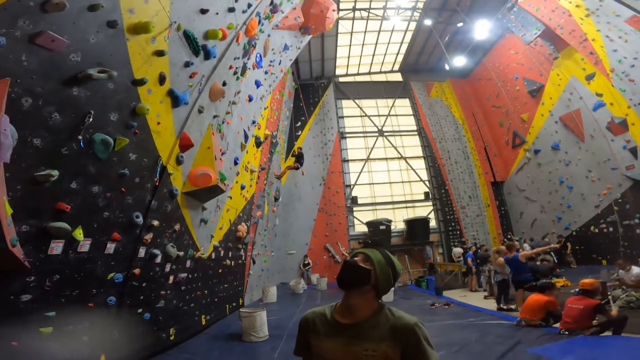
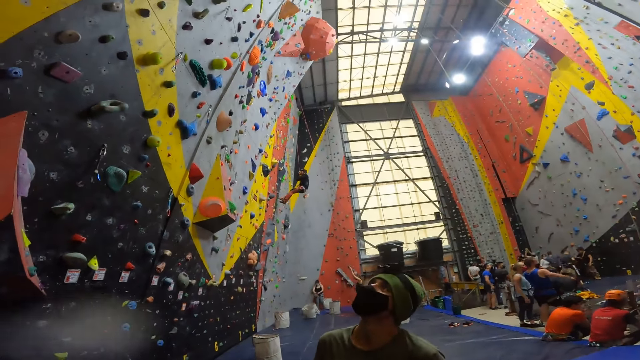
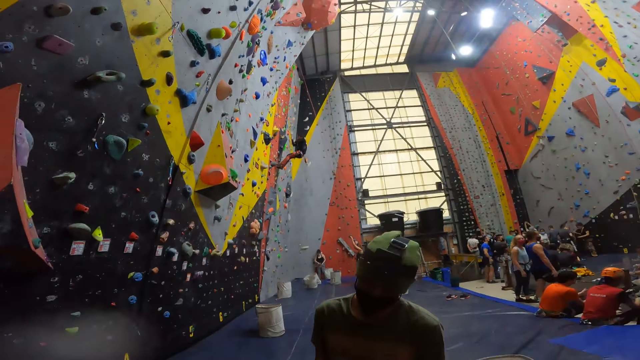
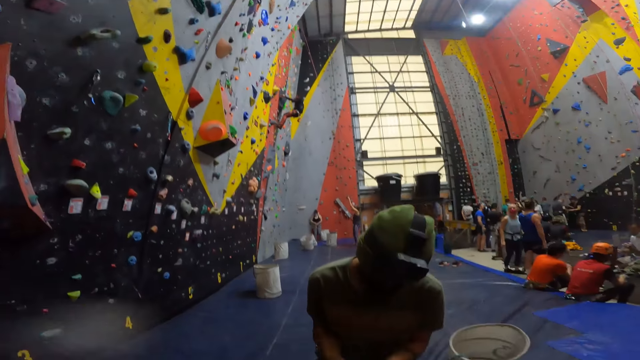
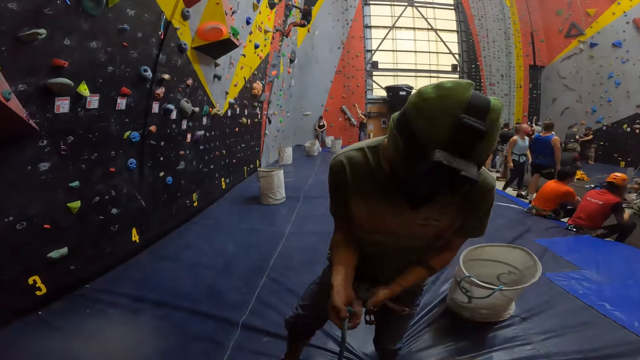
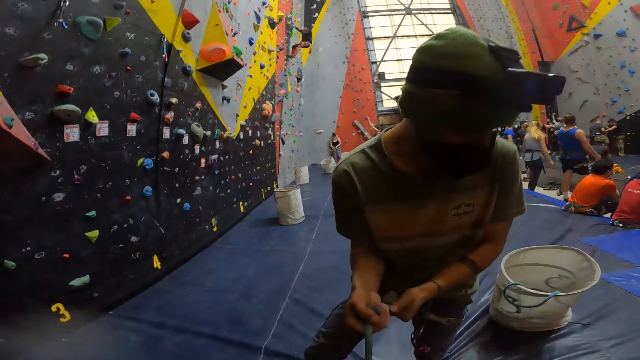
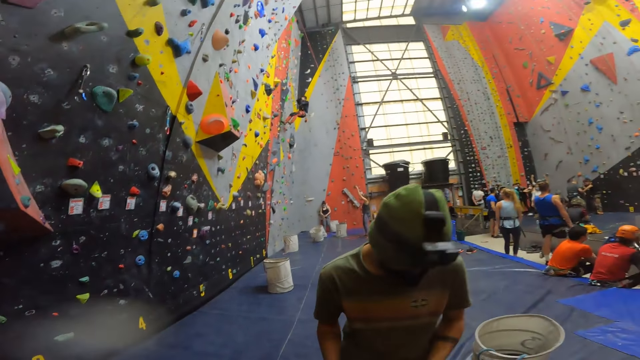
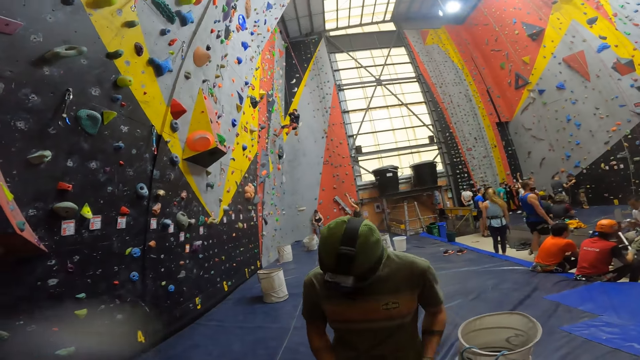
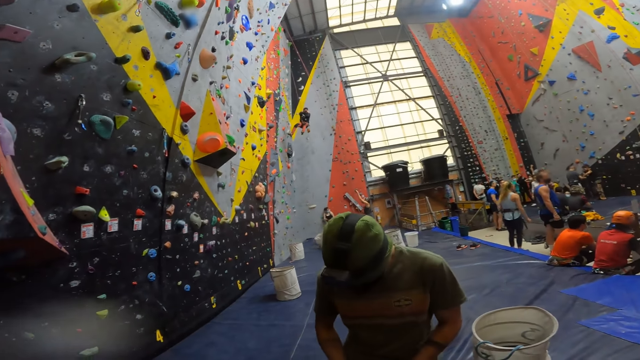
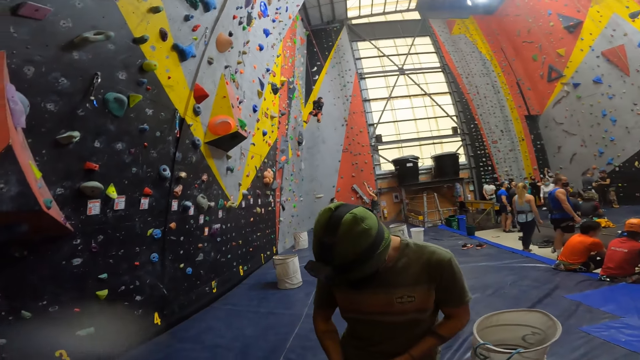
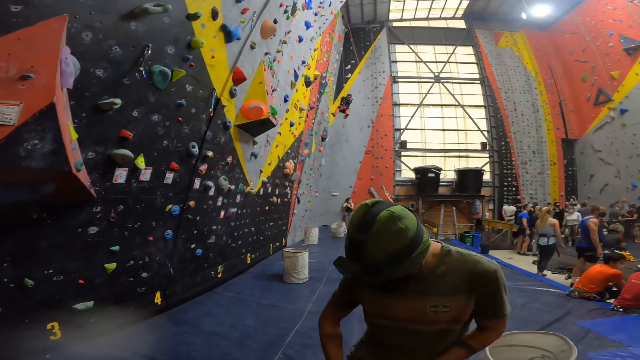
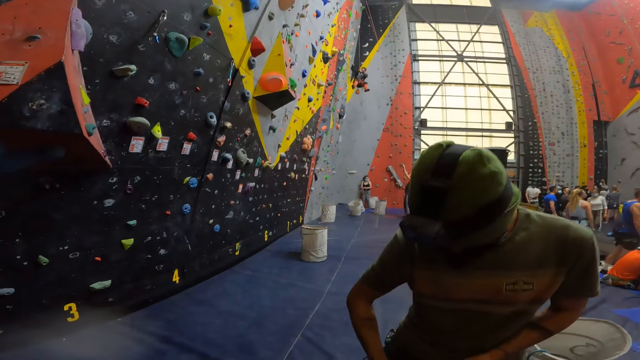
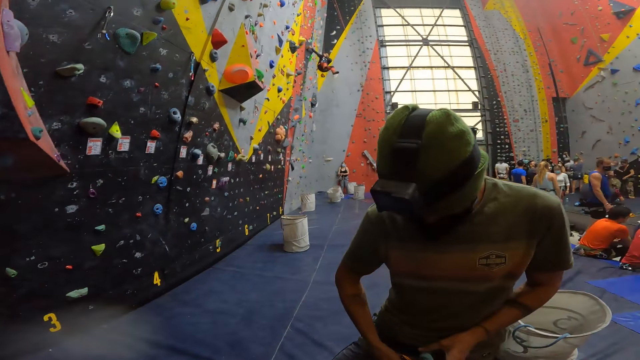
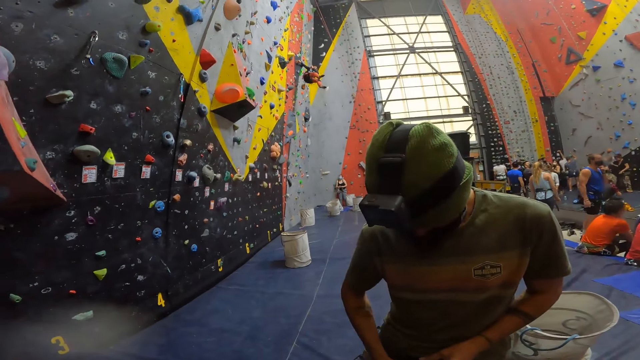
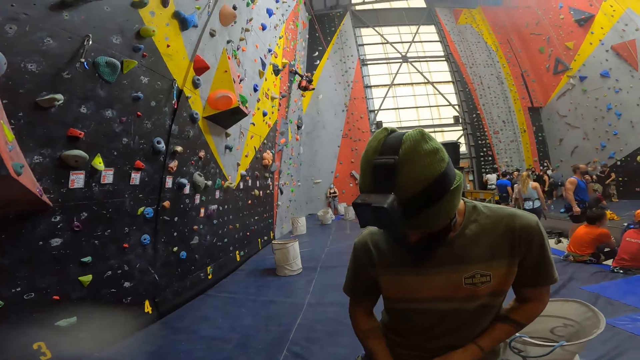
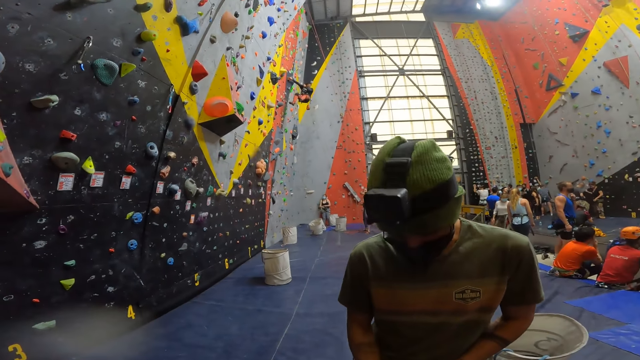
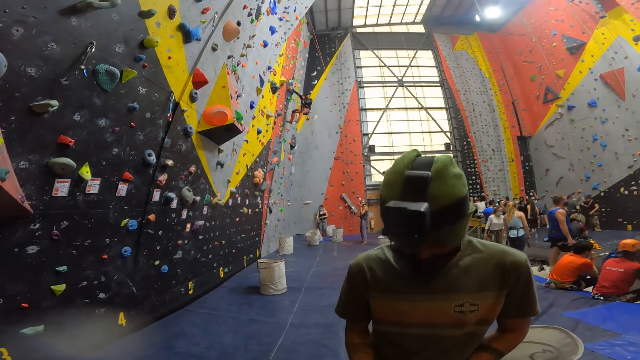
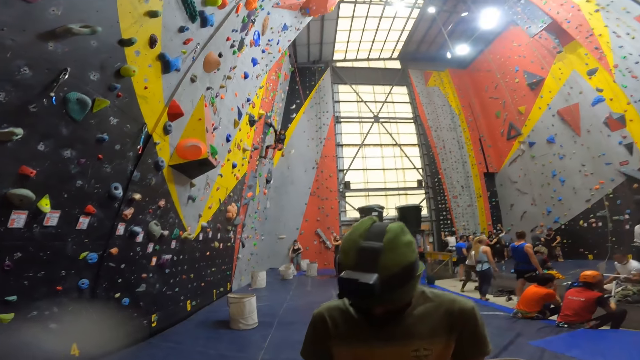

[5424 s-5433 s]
The camera wearer looks around. A person looks up the wall. The person ties a rope.

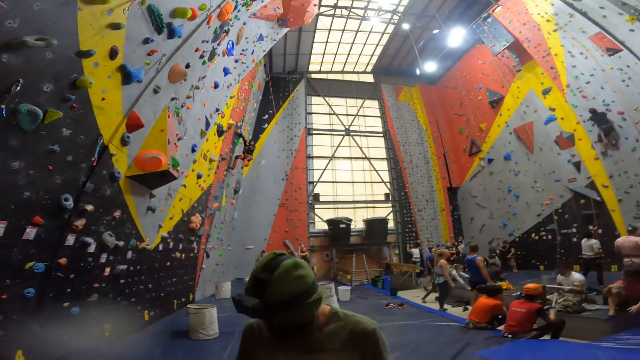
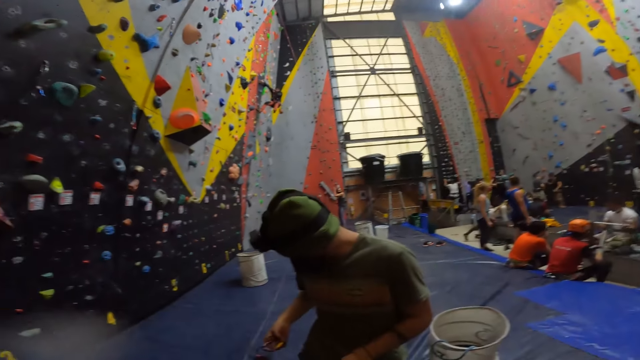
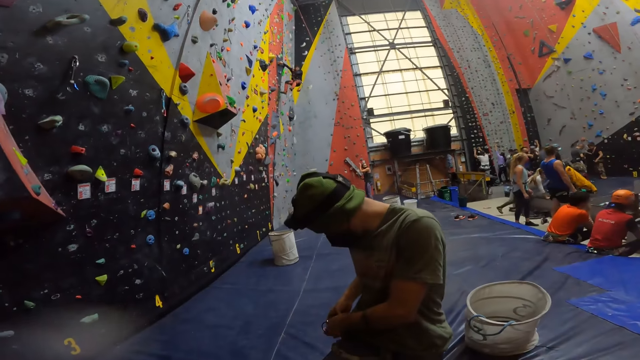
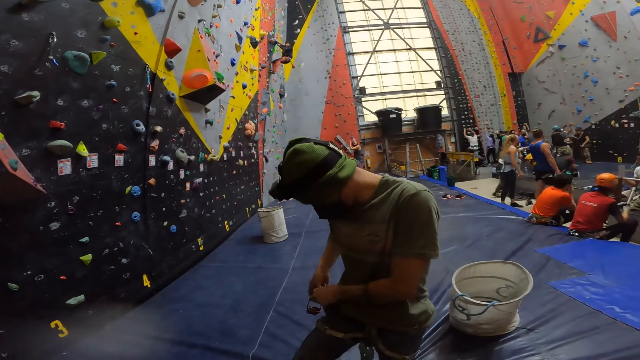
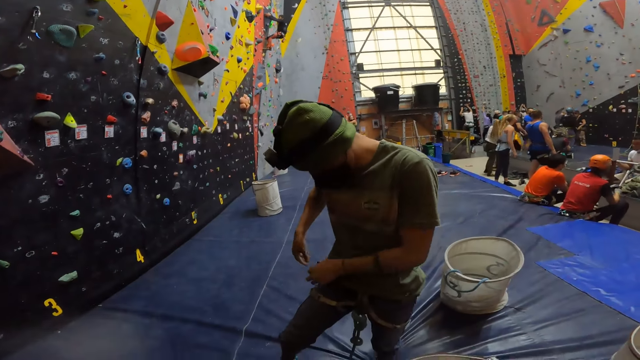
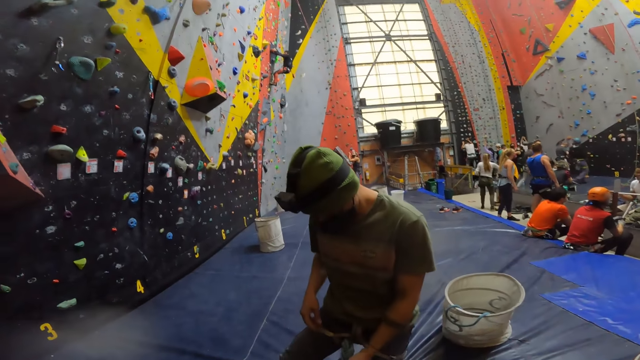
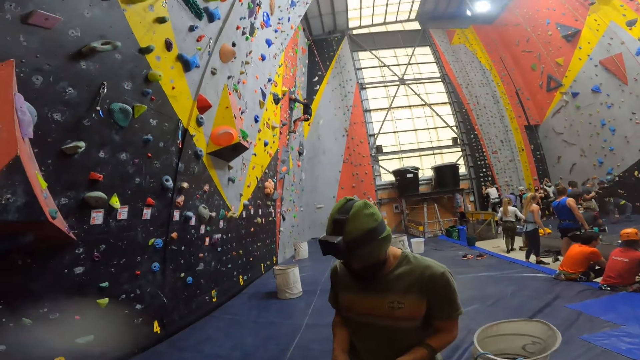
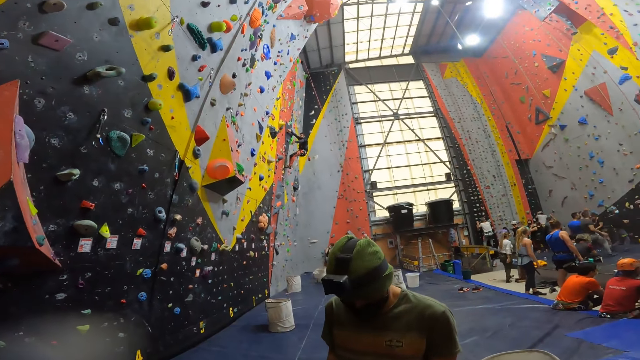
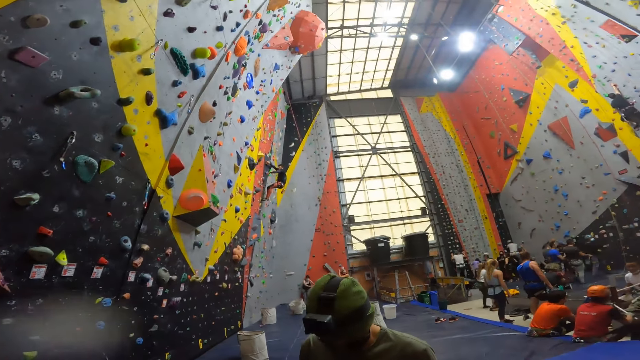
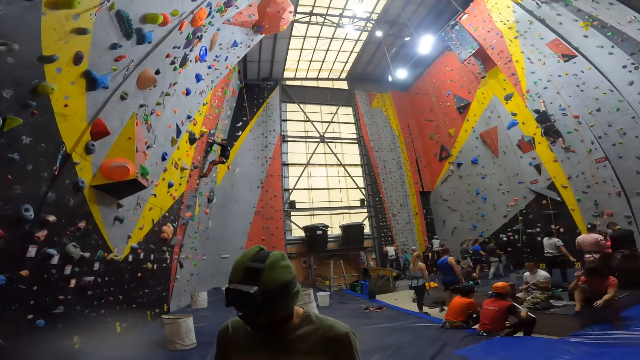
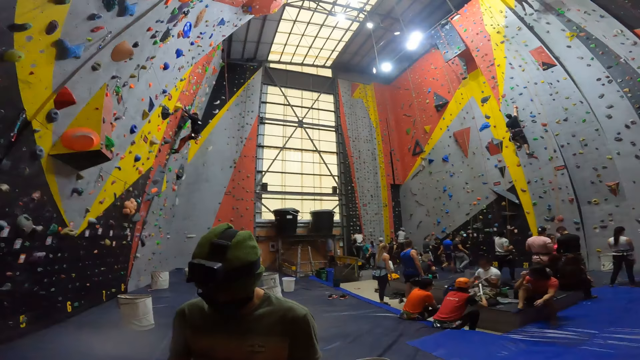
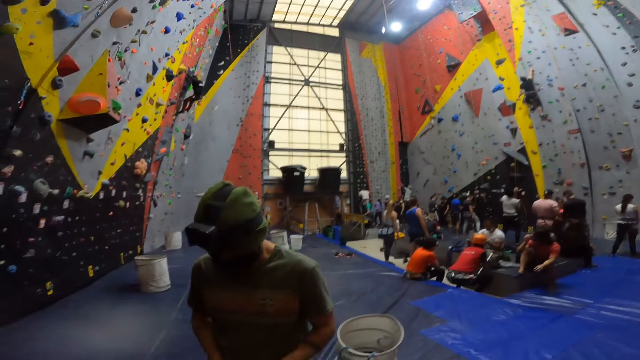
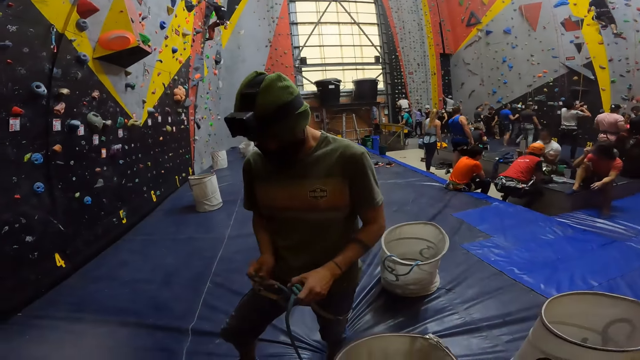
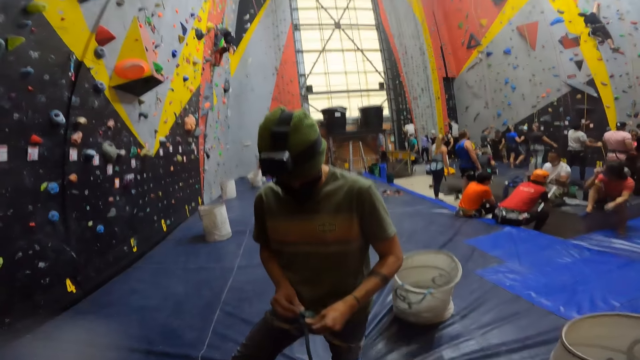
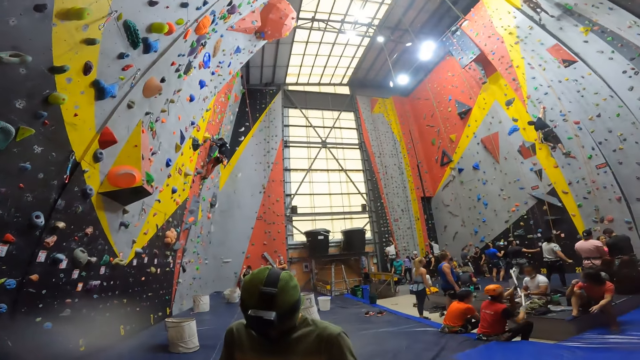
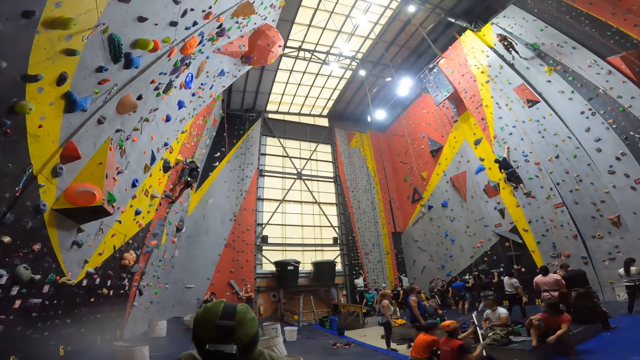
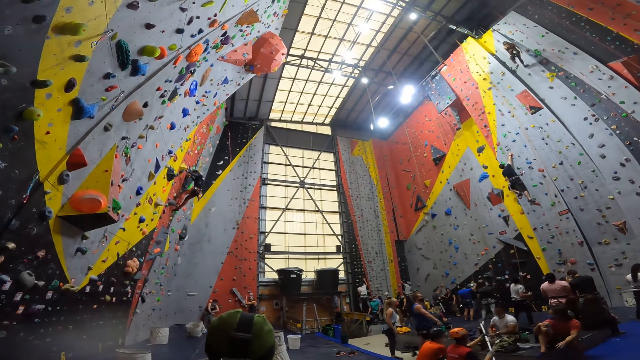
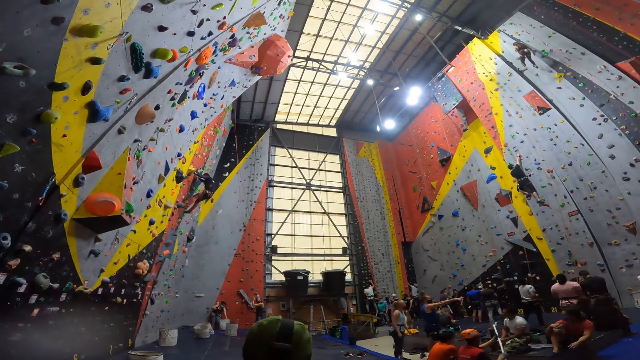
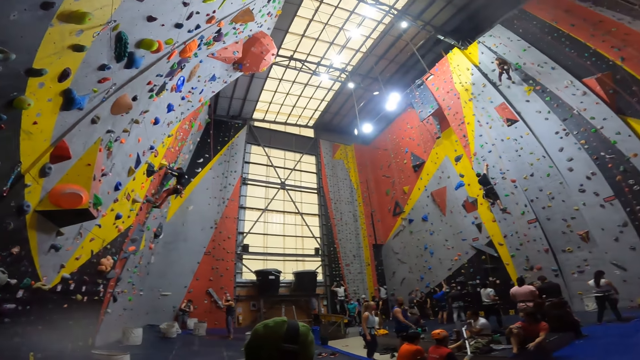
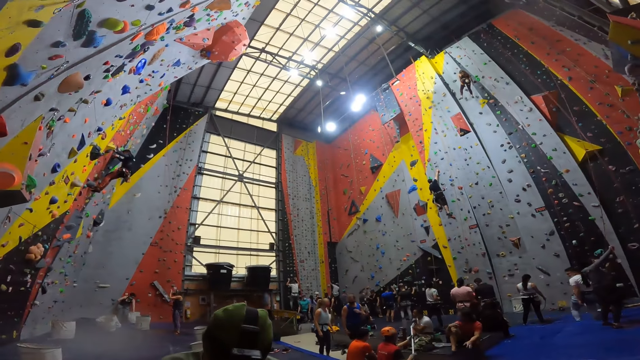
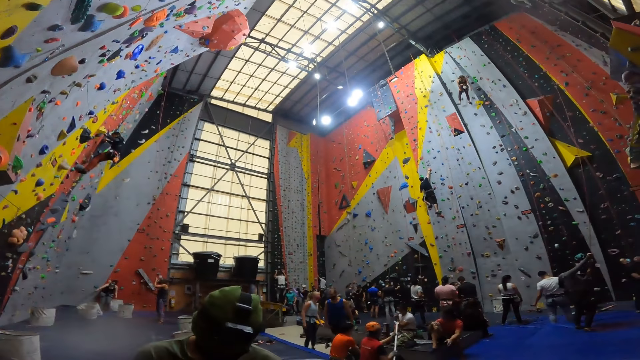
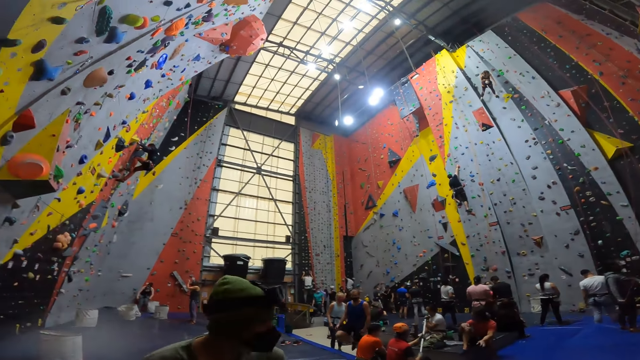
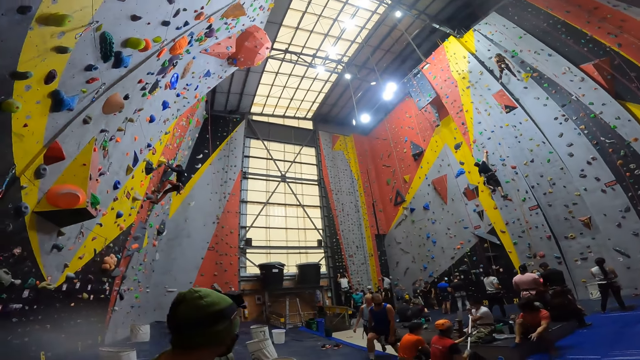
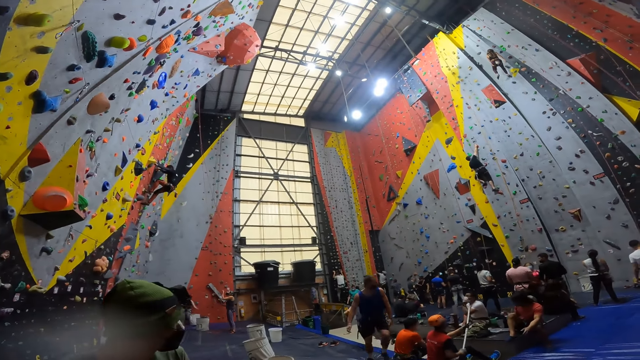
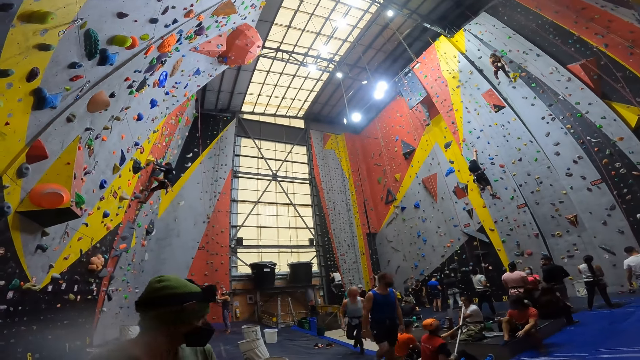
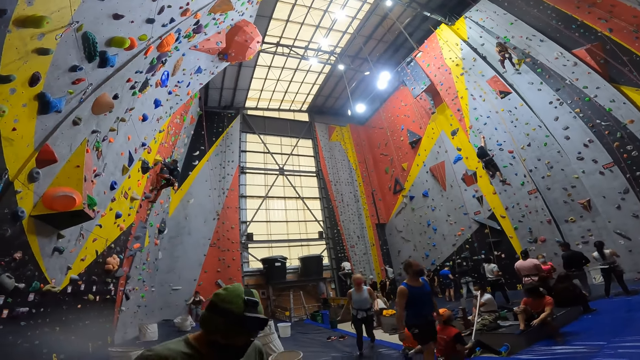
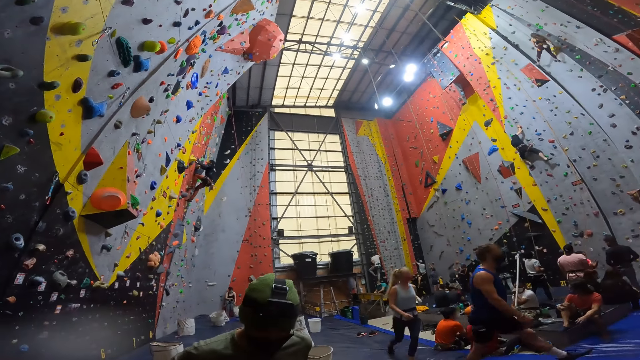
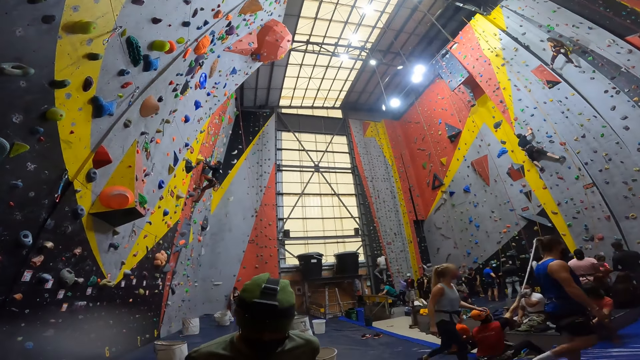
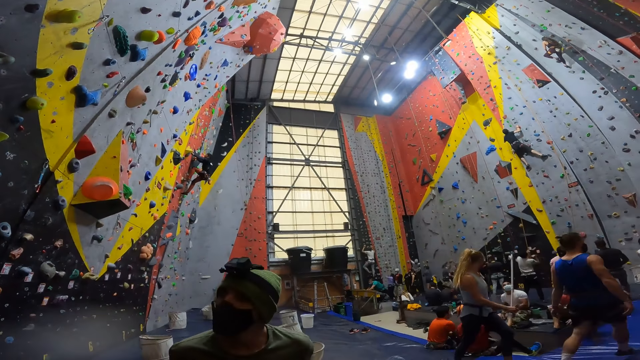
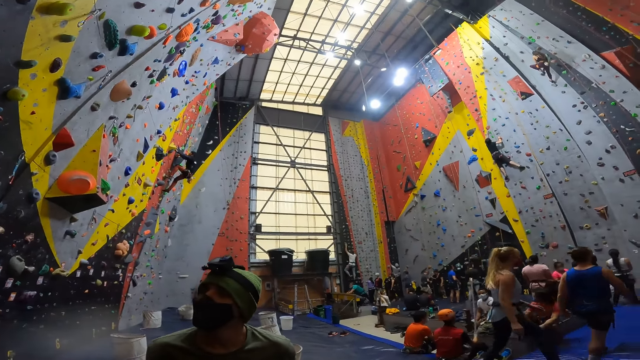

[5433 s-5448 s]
A person fixes the climbing rope around the waist. The camera wearer looks round.
